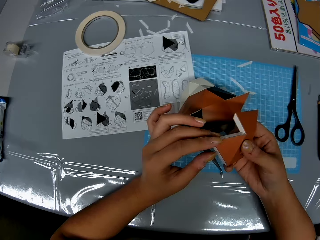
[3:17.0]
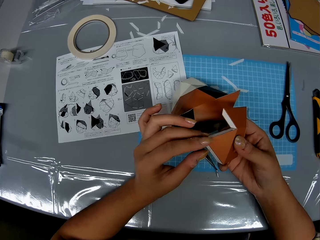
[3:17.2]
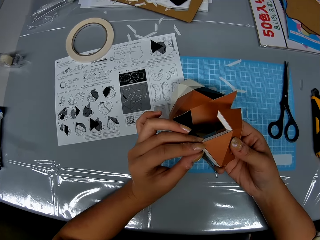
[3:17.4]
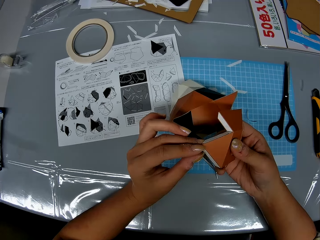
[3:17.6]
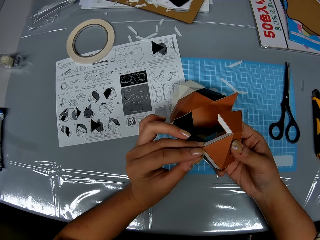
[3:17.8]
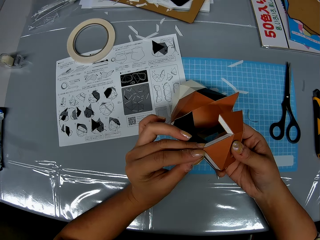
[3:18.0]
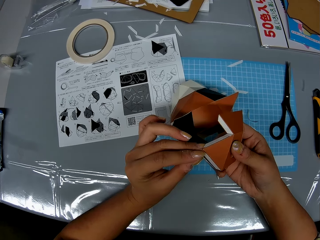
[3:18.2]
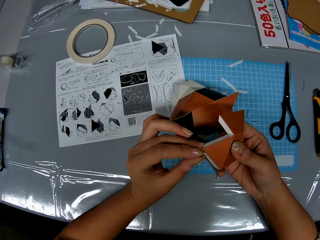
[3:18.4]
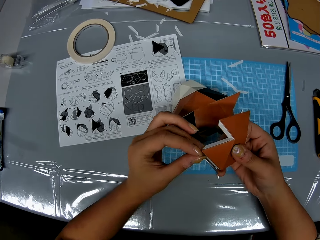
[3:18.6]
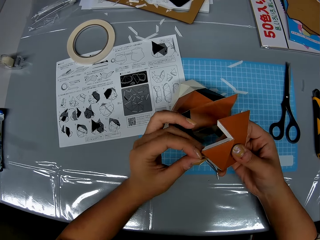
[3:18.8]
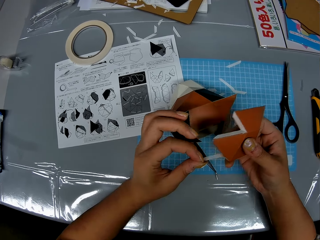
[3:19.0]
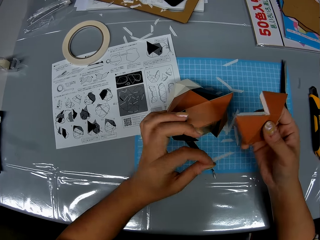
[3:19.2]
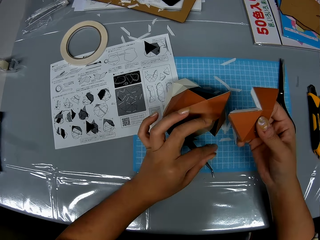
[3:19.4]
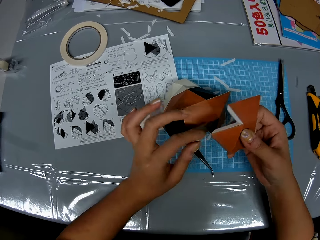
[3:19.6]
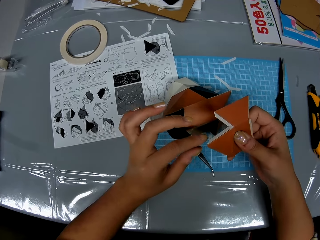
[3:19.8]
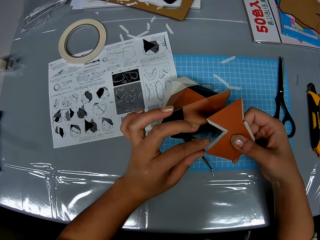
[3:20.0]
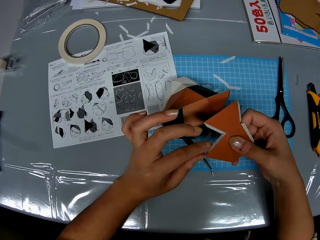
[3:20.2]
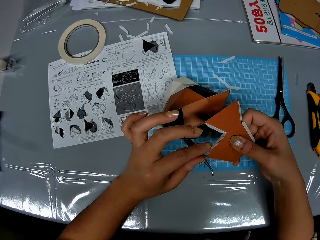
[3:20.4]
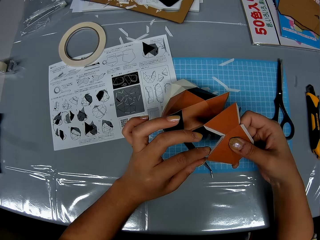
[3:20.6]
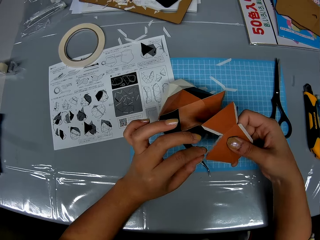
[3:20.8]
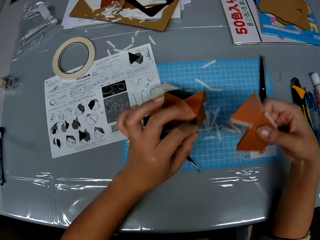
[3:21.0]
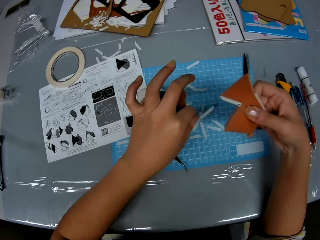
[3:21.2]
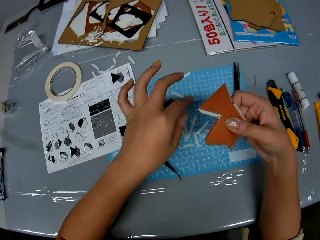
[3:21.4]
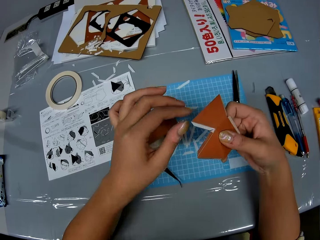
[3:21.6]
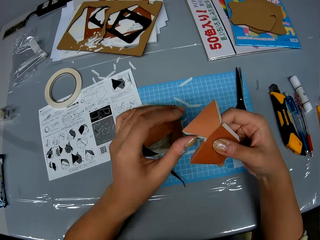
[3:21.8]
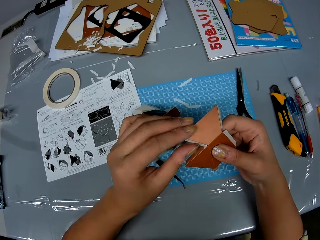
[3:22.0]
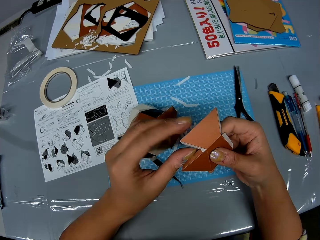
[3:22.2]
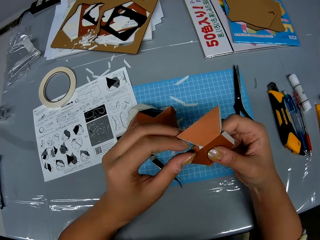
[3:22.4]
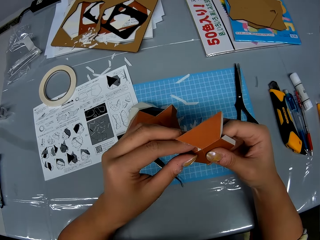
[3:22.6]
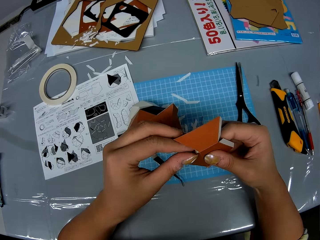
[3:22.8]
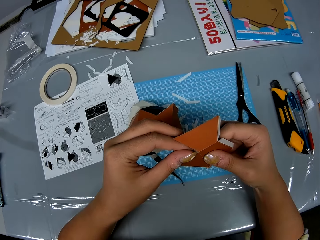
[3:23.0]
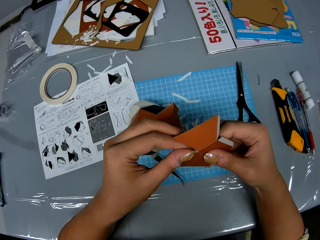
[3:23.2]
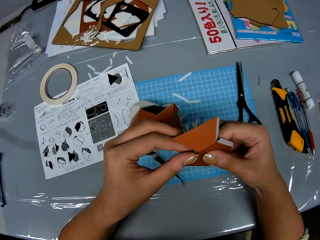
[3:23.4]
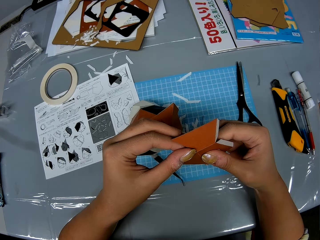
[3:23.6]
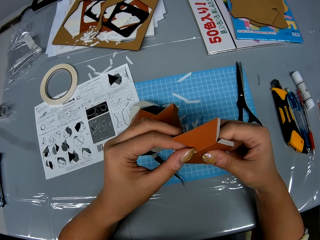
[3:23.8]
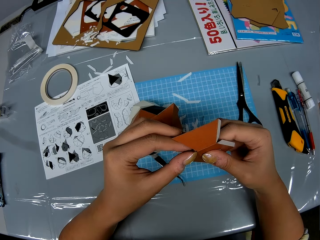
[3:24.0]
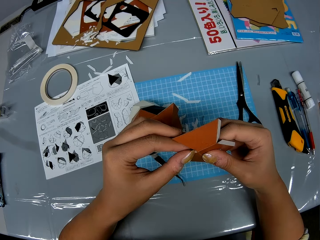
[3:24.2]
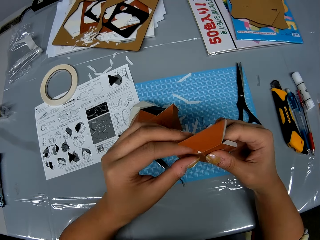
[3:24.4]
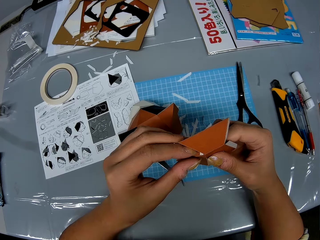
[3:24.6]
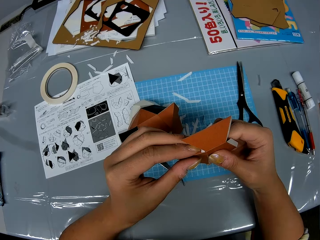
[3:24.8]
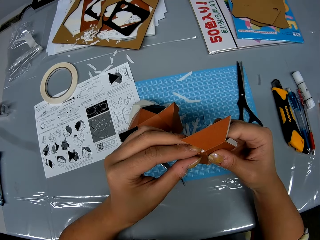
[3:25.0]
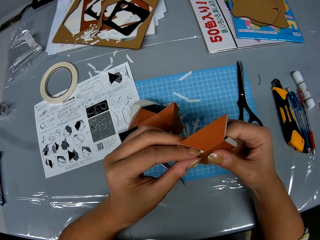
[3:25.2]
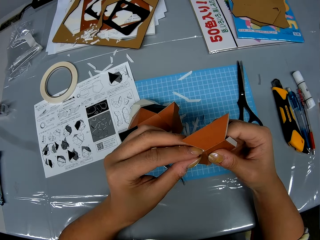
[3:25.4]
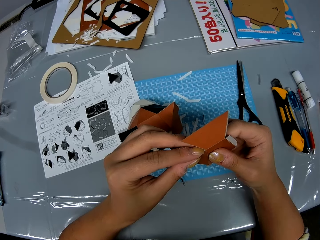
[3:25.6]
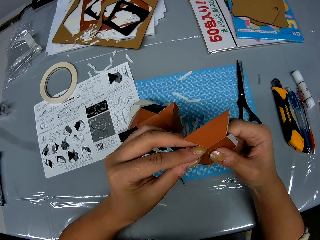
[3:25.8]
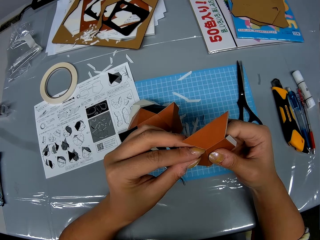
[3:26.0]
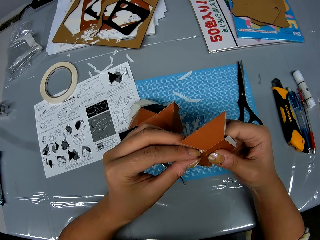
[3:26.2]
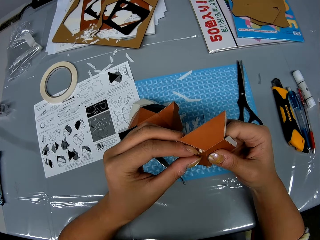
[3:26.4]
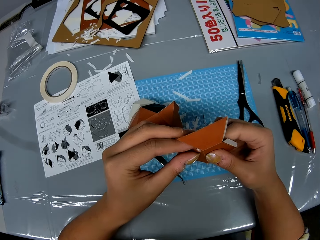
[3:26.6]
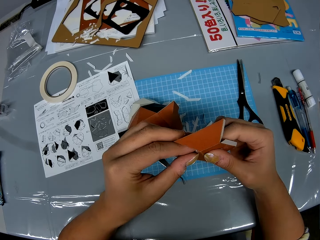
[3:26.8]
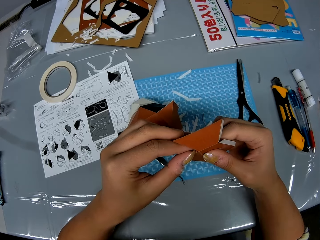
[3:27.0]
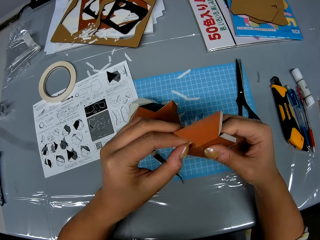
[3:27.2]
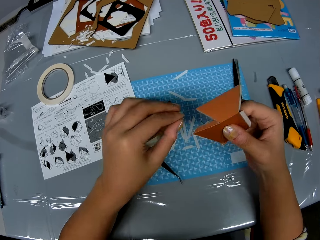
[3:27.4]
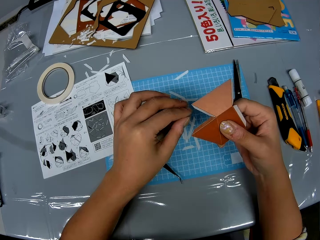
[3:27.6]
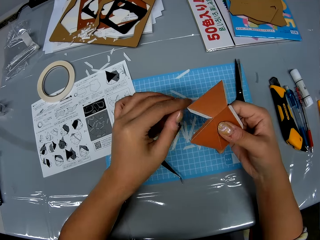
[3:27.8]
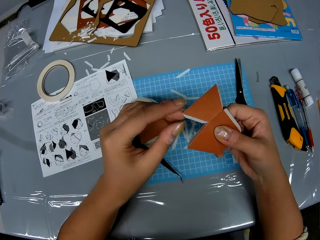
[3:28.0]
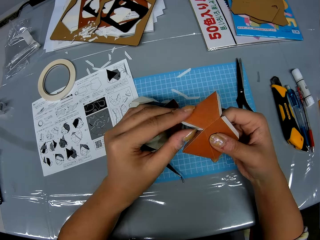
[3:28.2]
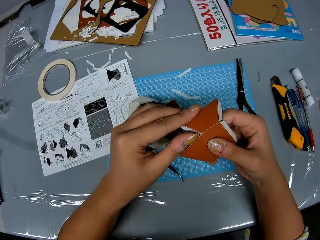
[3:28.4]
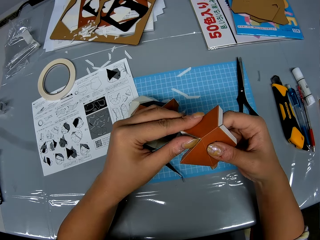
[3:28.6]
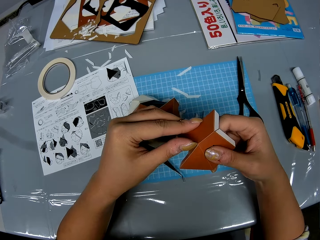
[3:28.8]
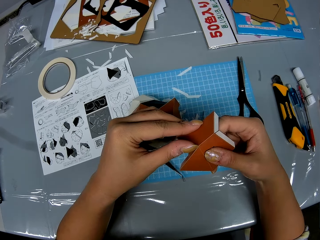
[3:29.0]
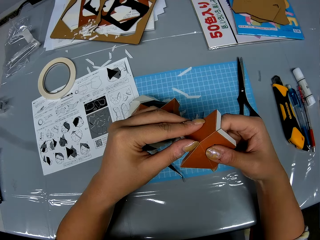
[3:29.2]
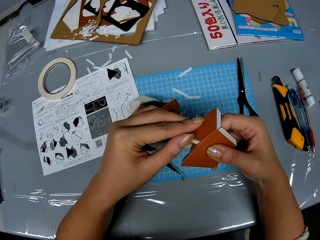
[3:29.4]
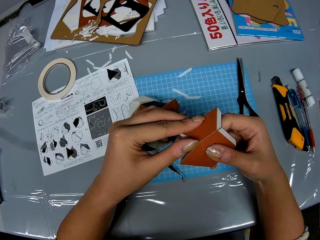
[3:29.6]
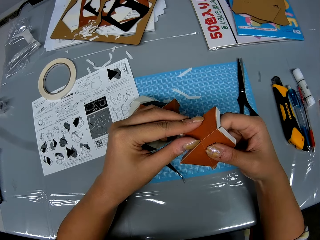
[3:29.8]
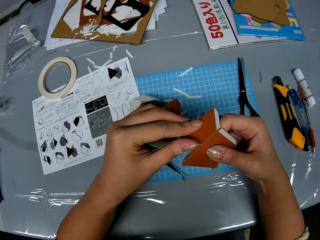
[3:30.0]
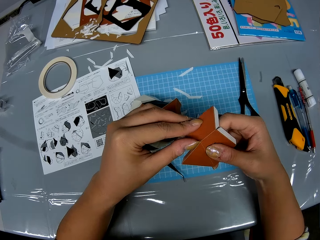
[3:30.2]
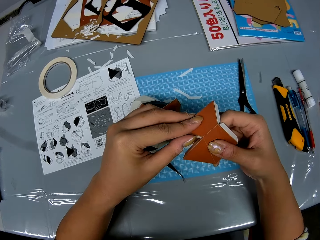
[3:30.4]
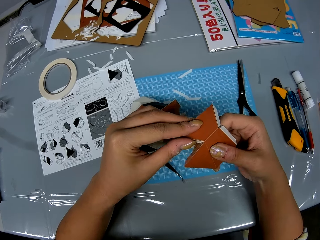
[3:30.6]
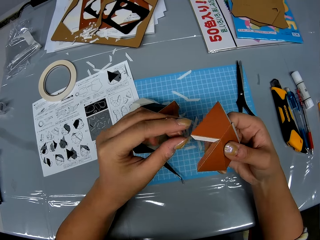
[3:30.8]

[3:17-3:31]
The camera wearer removes a double-sided tape on the piece of paper. They drop the double-sided tape on the table. They remove another double-sided tape on the piece of paper and drop the double-sided tape on the table. They remove another double-sided tape on the piece of paper and drop the double-sided tape on the table.

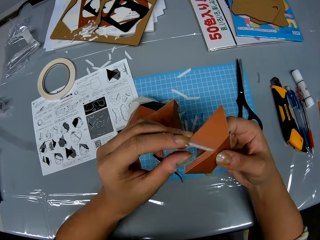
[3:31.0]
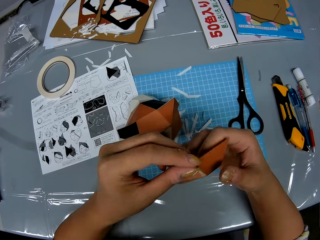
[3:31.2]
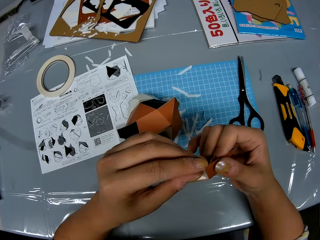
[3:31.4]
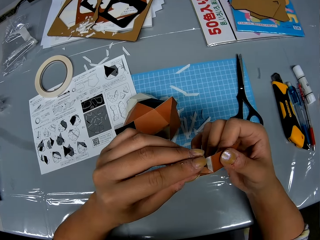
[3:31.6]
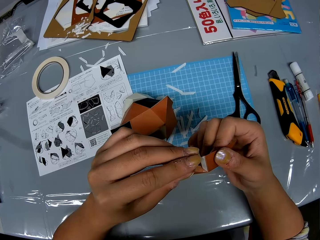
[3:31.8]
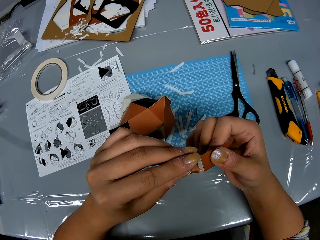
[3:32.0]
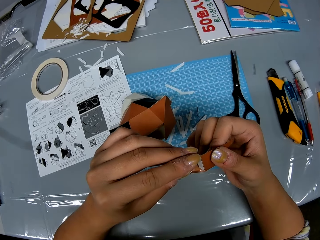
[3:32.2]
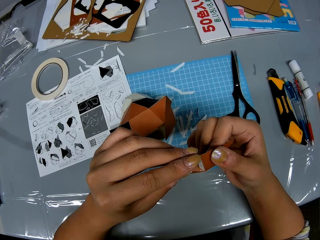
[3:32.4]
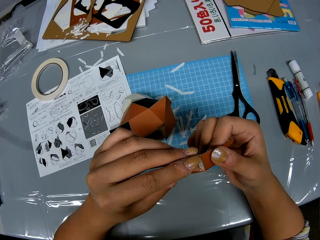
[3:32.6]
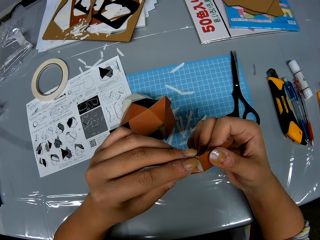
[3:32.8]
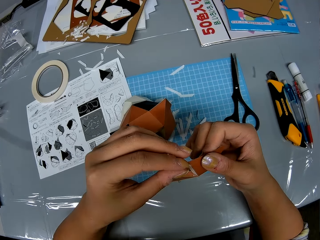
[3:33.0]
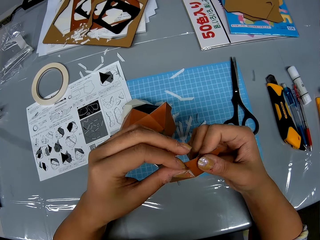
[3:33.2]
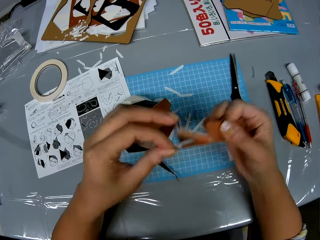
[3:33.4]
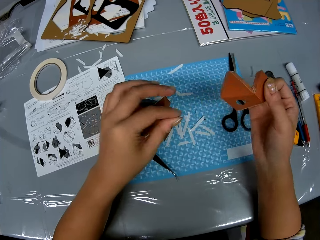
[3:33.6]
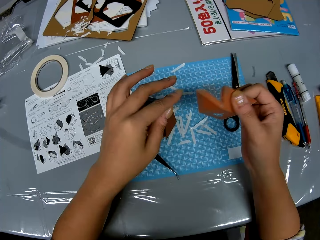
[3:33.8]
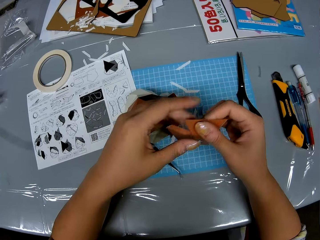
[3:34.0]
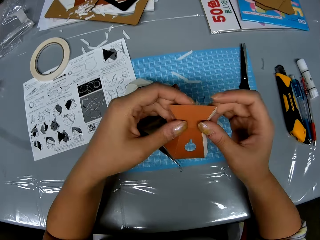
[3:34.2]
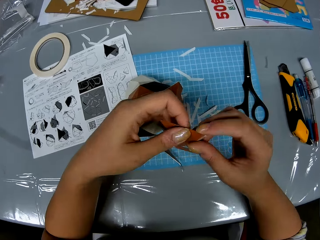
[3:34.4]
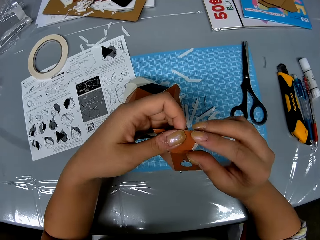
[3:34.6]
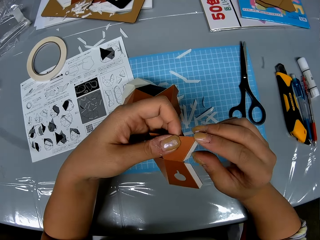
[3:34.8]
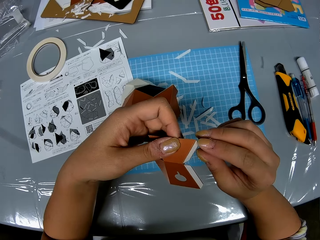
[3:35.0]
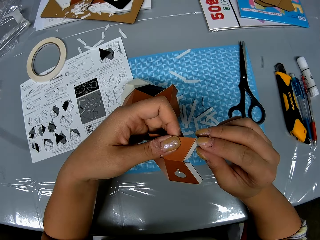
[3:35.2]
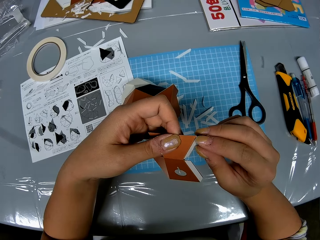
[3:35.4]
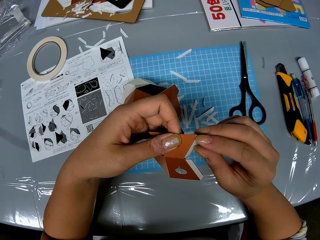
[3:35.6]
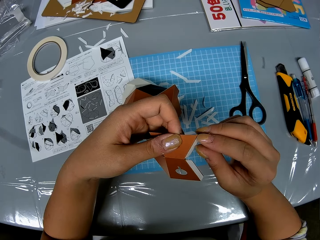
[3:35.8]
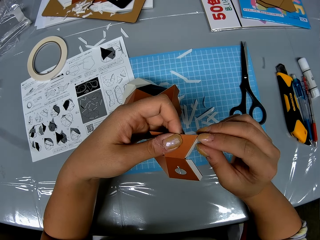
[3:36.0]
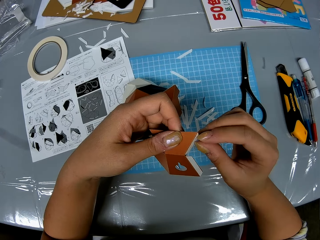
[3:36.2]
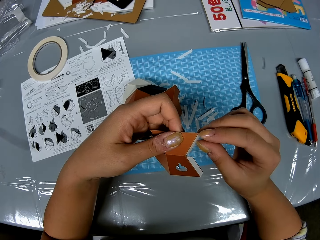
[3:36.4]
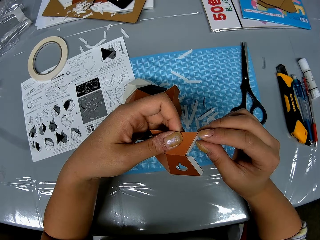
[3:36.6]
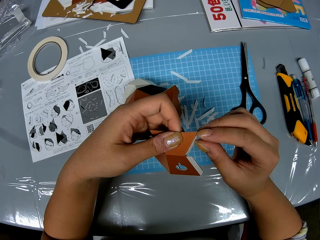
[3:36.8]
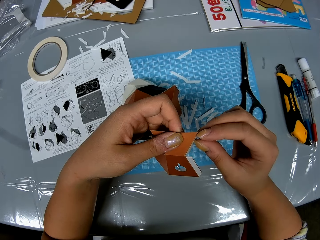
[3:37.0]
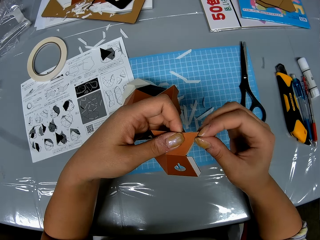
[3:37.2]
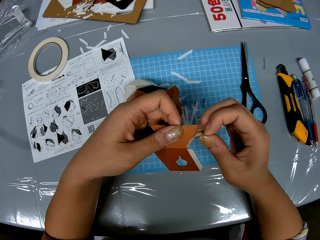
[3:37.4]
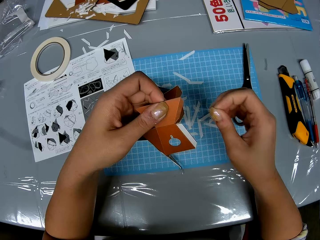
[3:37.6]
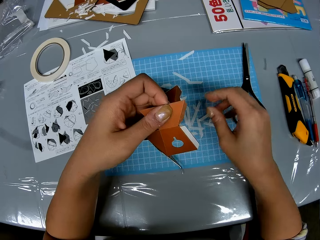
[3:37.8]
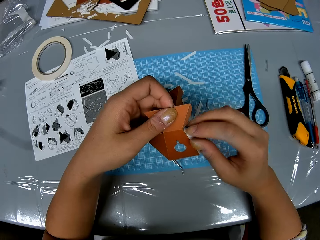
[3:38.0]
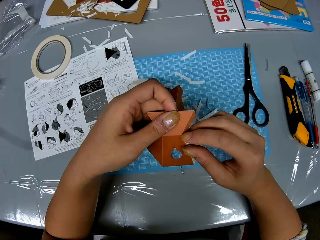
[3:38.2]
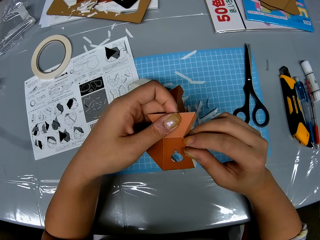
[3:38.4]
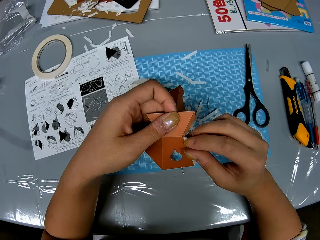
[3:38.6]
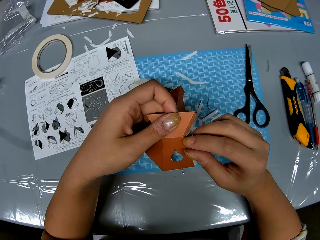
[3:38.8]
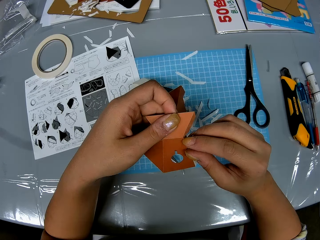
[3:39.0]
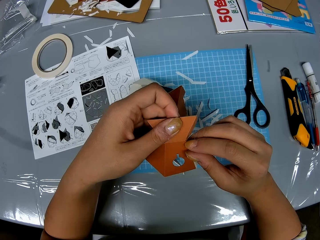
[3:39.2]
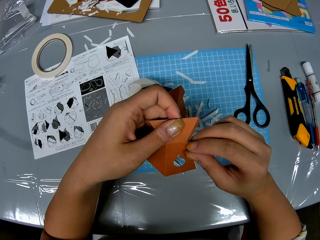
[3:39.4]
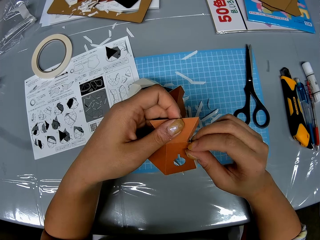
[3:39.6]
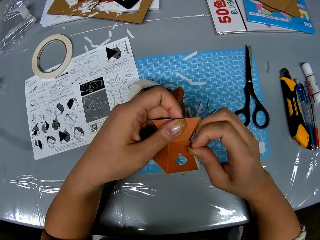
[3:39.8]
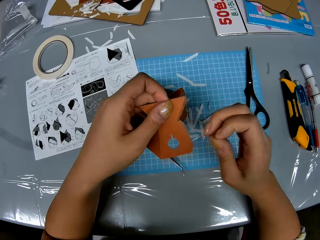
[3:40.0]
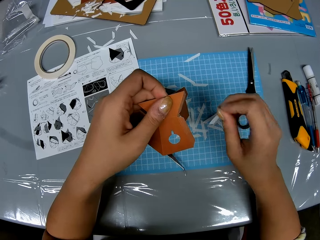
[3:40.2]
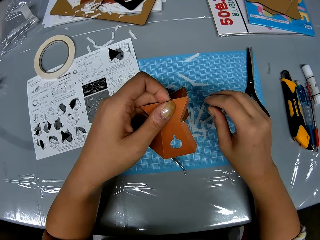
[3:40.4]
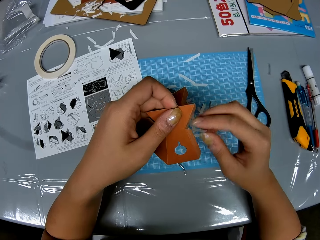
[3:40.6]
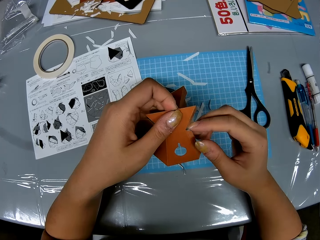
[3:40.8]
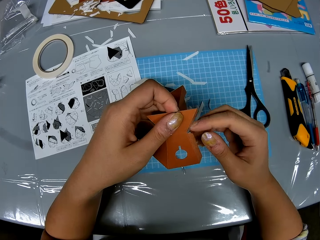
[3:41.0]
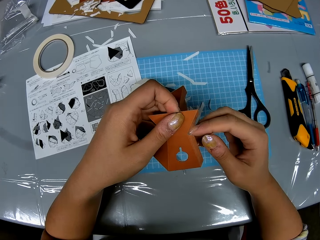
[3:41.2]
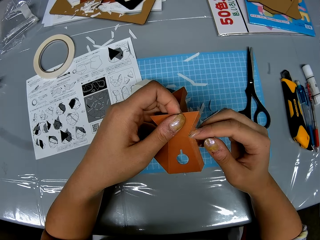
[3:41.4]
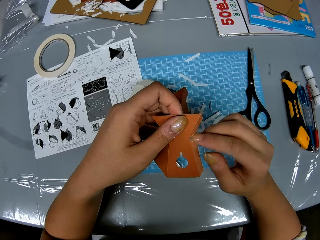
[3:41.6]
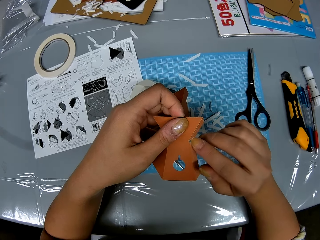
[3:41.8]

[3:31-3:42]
The camera wearer removes another double-sided tape on the piece of paper. They drop the double-sided tape on the table. They remove another double-sided tape on the piece of paper and drop the double-sided tape on the table. They remove another double-sided tape on the piece of paper and drop the double-sided tape on the table.
